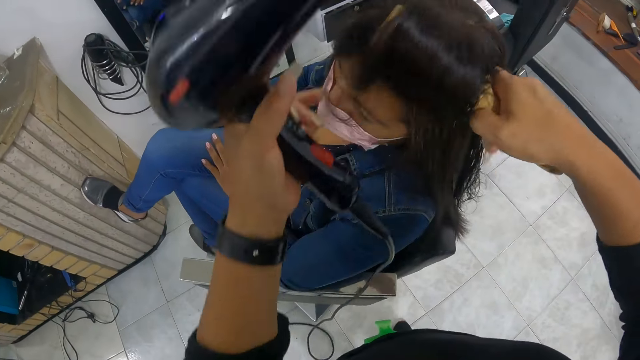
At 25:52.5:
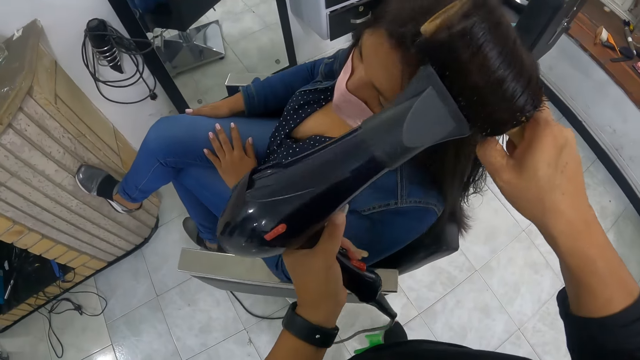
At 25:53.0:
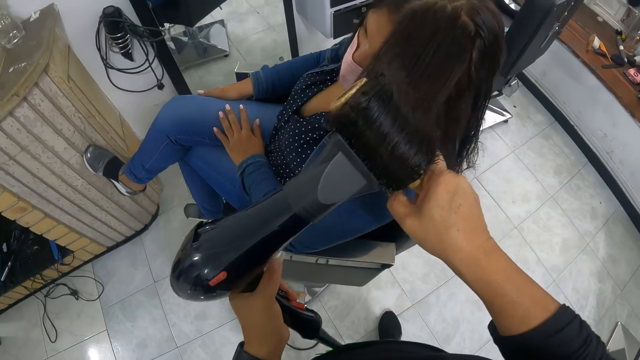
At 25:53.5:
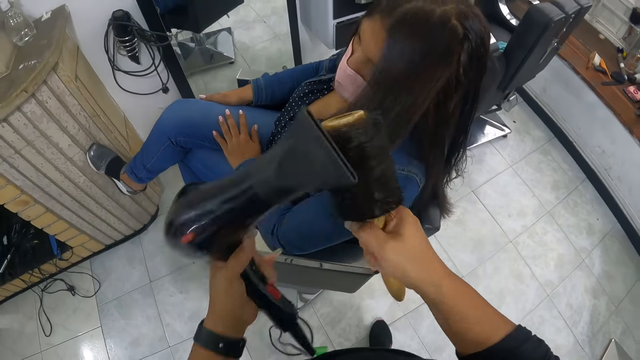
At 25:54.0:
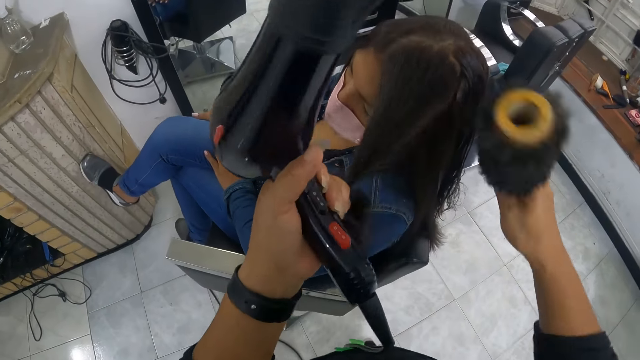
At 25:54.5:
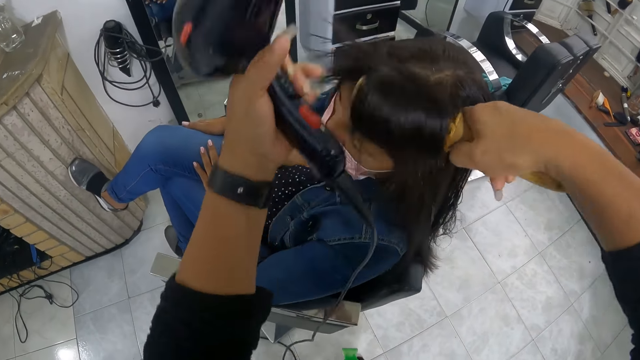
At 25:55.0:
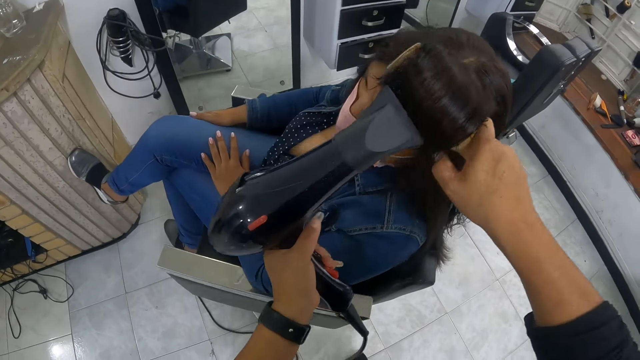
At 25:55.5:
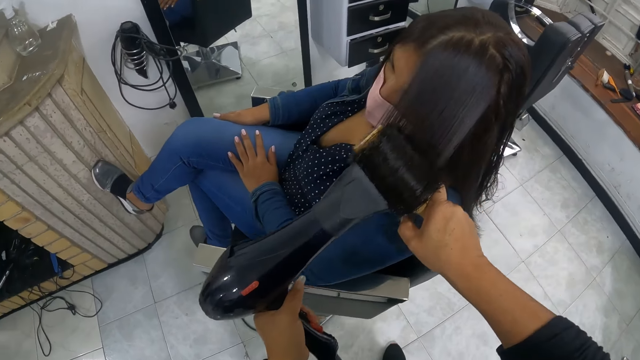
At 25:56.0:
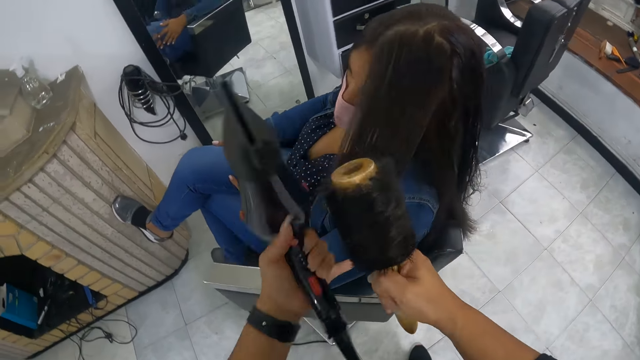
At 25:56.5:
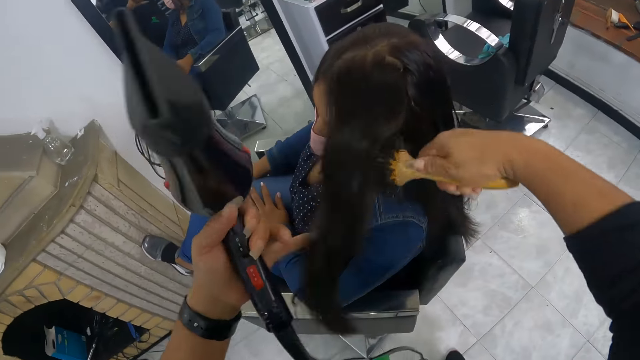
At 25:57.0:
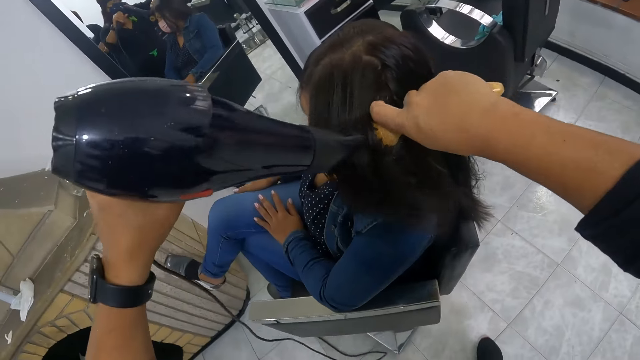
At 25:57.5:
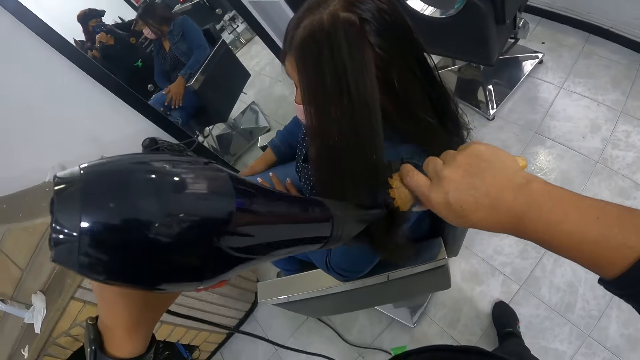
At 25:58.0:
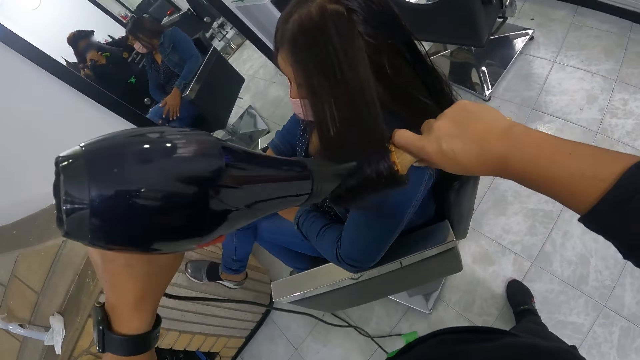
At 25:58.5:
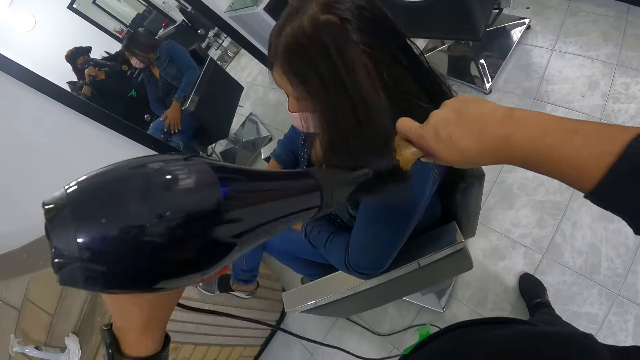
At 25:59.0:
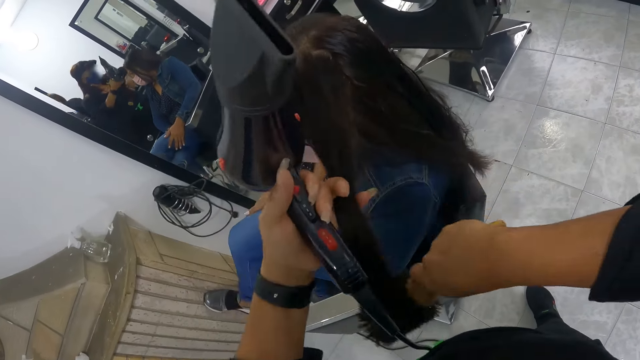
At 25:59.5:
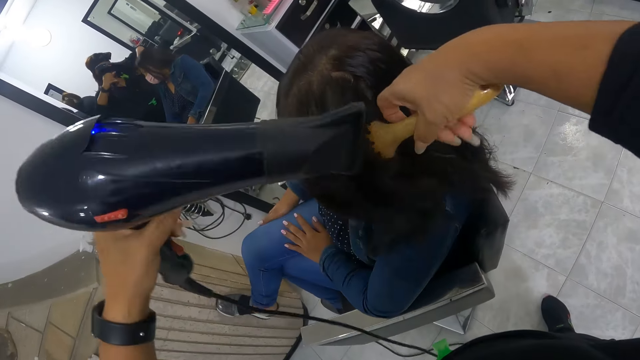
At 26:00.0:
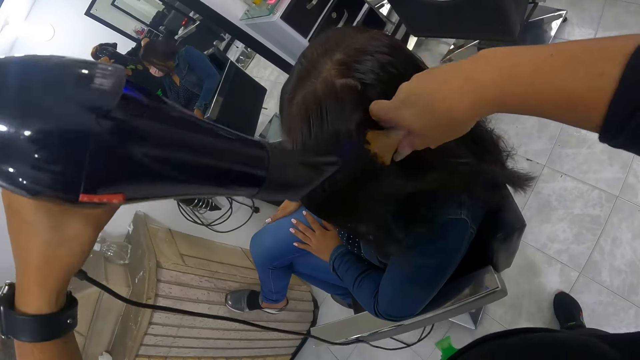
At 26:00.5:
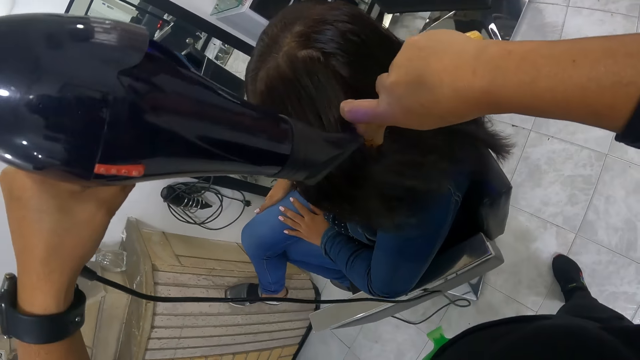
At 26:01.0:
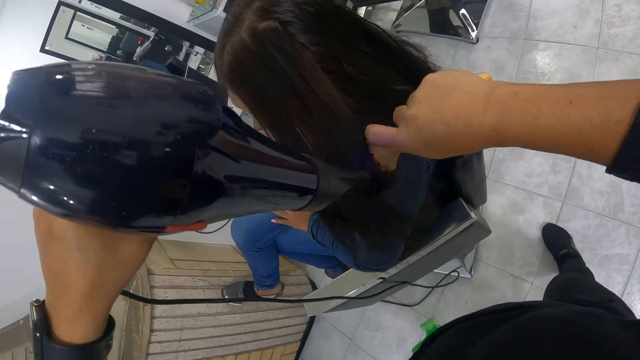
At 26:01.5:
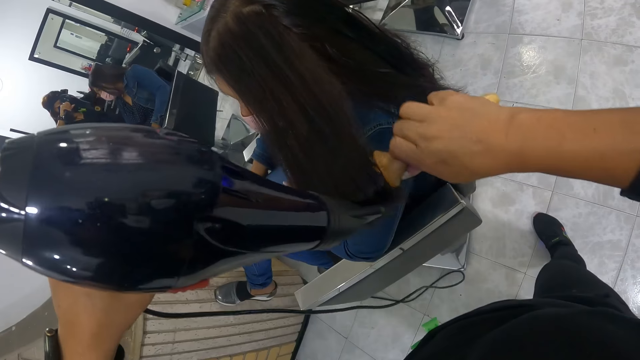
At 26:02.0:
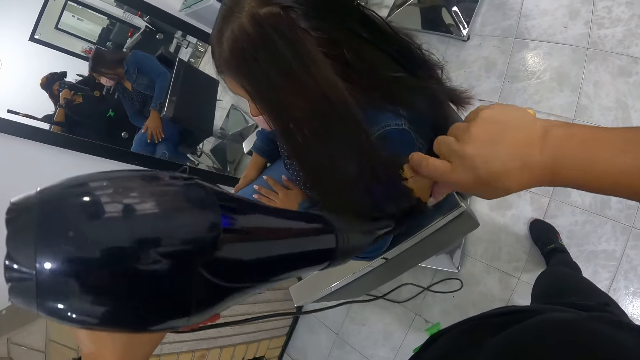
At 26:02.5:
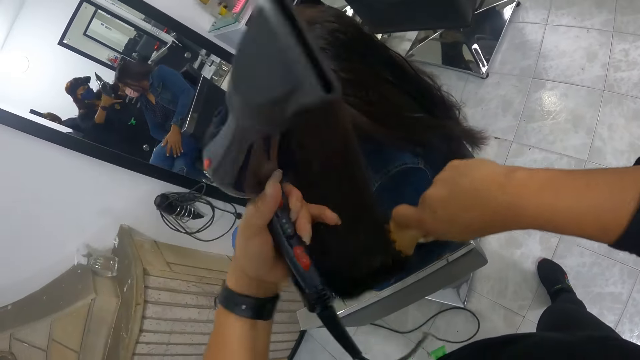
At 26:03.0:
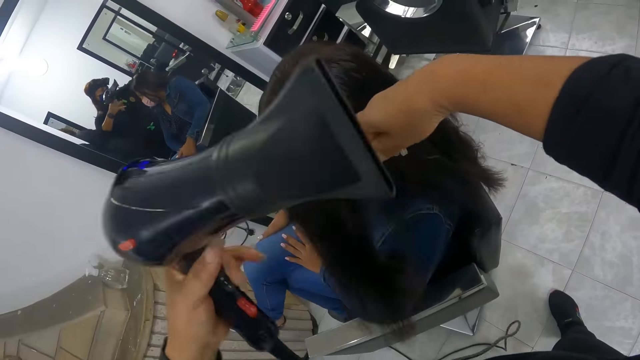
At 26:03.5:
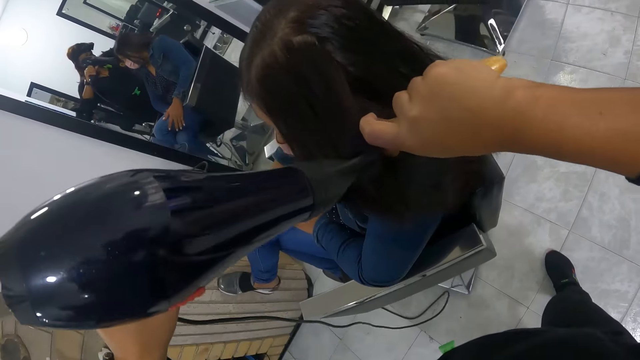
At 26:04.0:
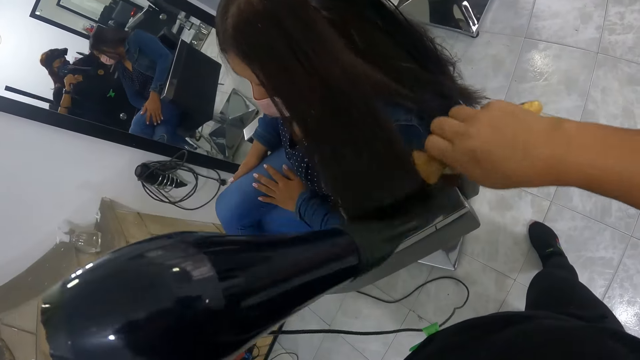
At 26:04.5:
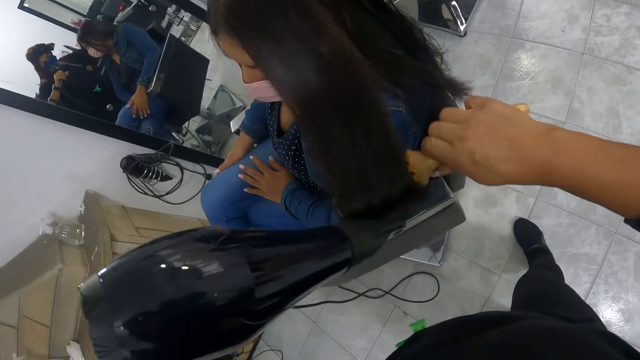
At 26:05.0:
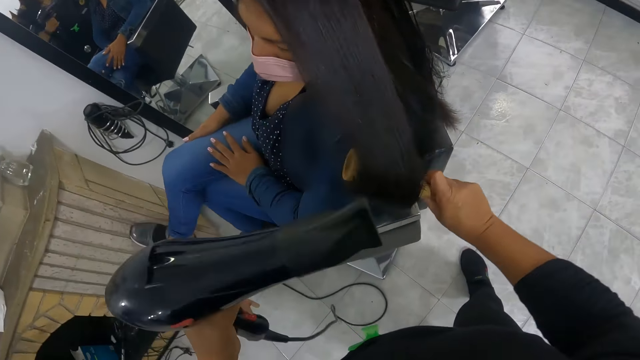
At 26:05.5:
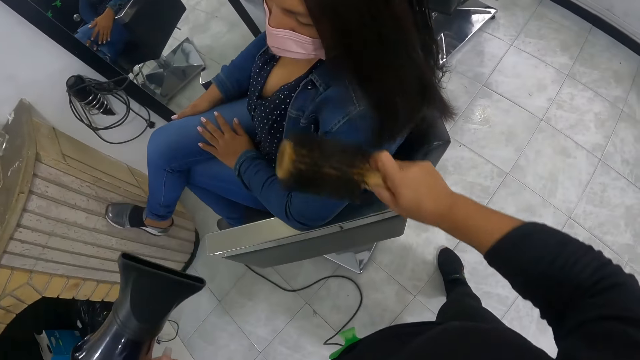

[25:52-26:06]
The camera wearer combs the woman's hair with the hair roller comb in her right hand and the hairdryer in her left hand. She rolls the woman's hair with the roller brush in her right hand. She combs the woman's hair with the hair roller comb in her right hand and the hairdryer in her left hand. She adjusts the woman's hair with her left hand. She combs the woman's hair with the hair roller comb in her right hand and the hairdryer in her left hand. She adjusts the woman's hair with her left hand. She combs the woman's hair with the hair roller comb in her right hand and the hairdryer in her left hand. She adjusts the woman's hair with her left hand. She combs the woman's hair with the hair roller comb in her right hand and the hairdryer in her left hand.

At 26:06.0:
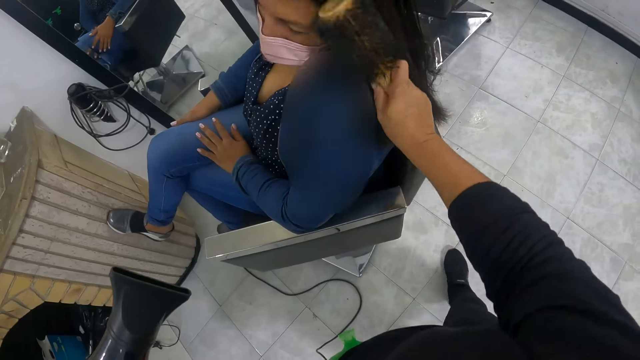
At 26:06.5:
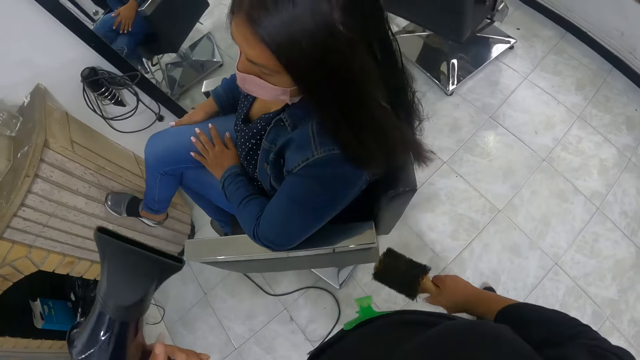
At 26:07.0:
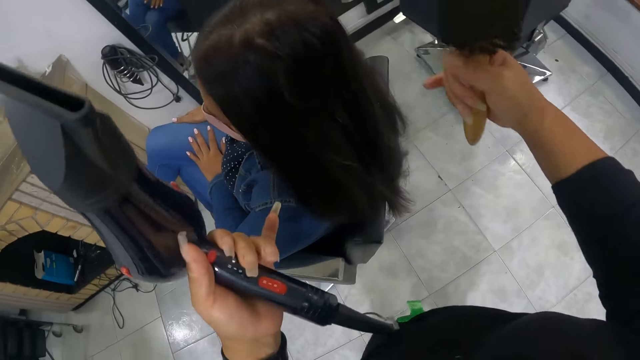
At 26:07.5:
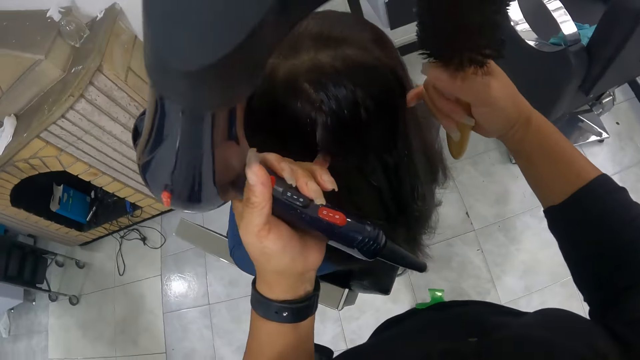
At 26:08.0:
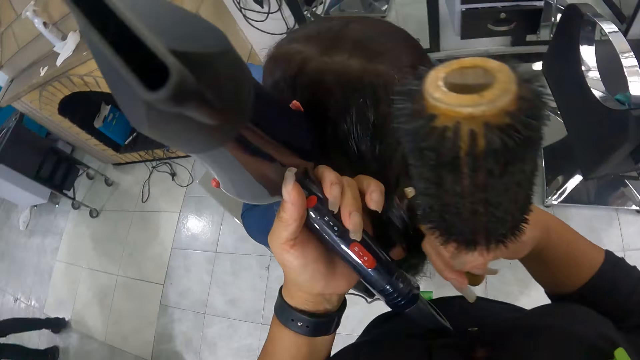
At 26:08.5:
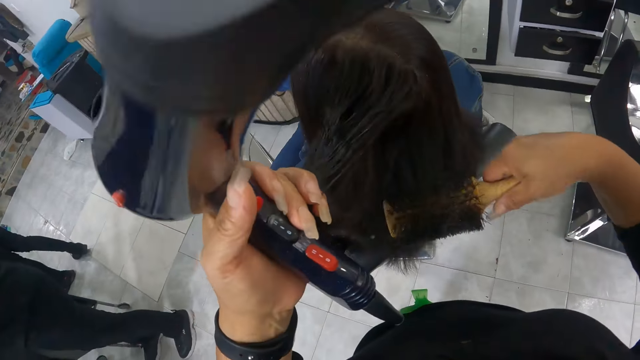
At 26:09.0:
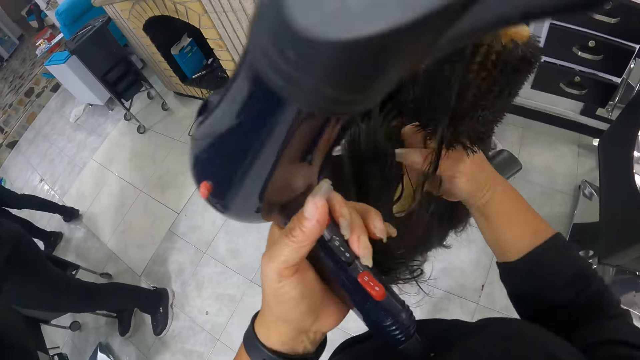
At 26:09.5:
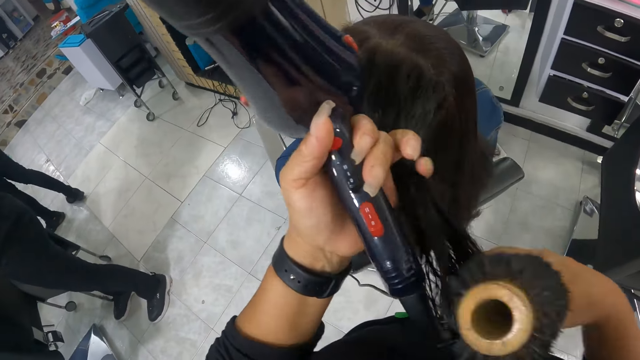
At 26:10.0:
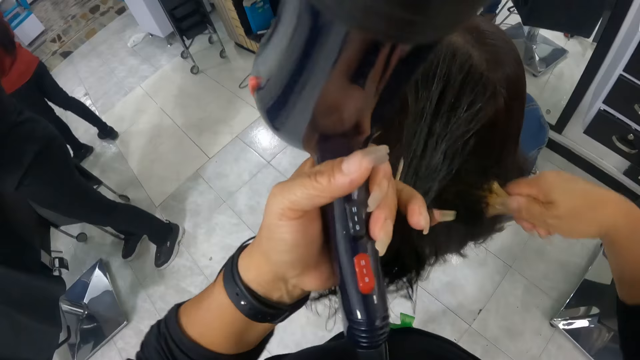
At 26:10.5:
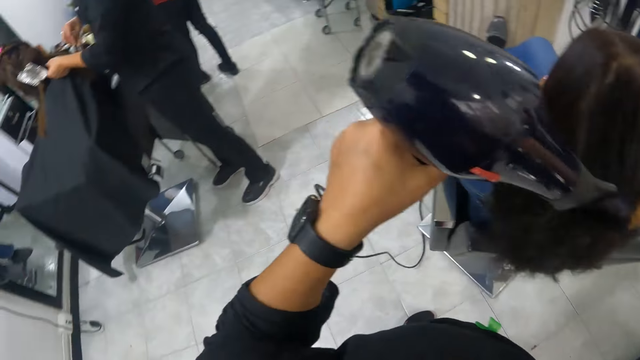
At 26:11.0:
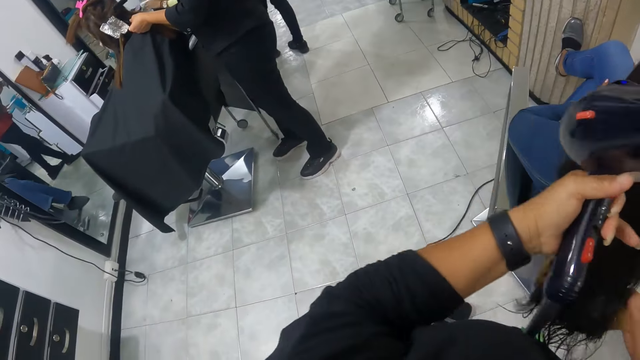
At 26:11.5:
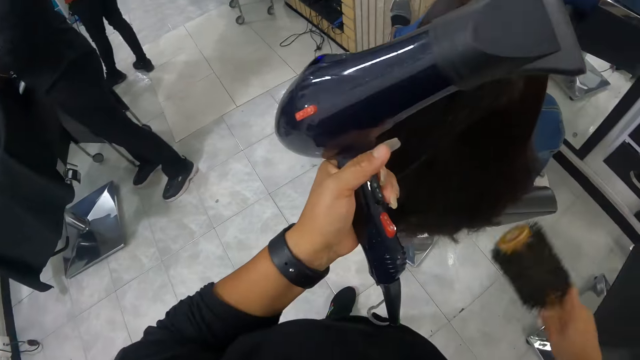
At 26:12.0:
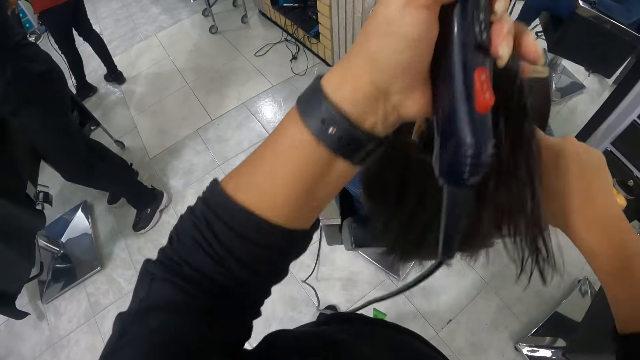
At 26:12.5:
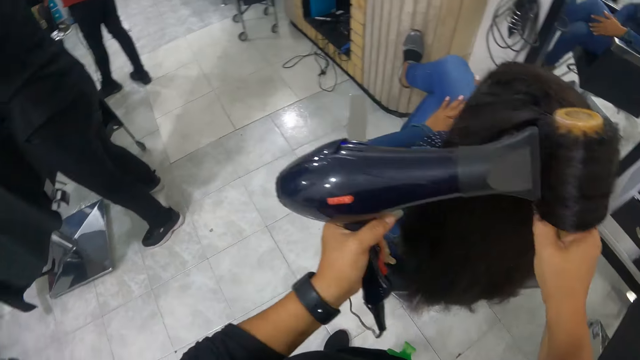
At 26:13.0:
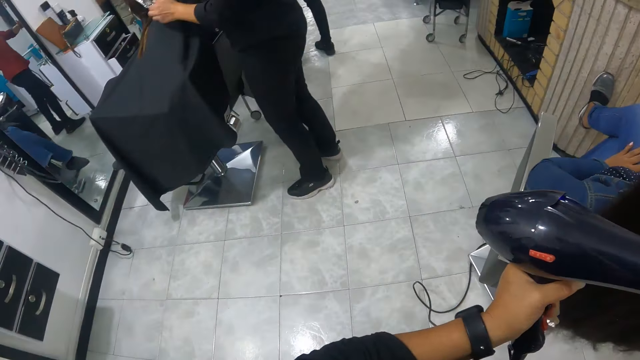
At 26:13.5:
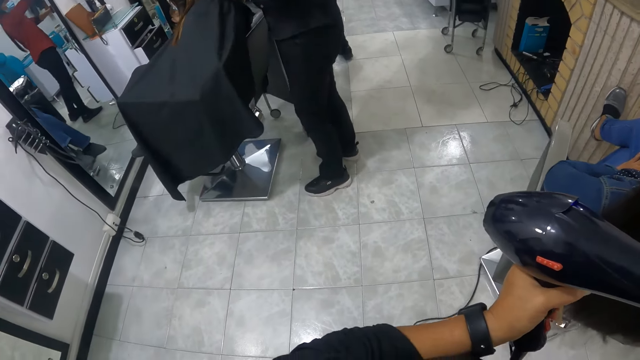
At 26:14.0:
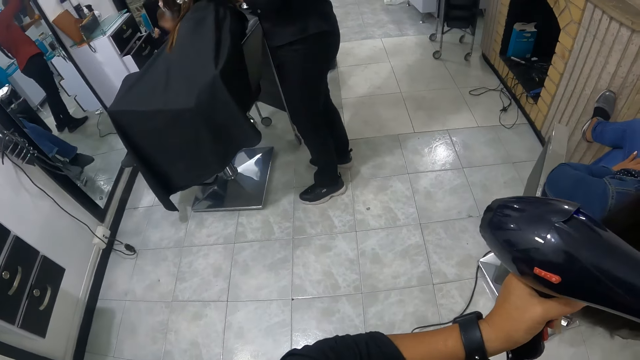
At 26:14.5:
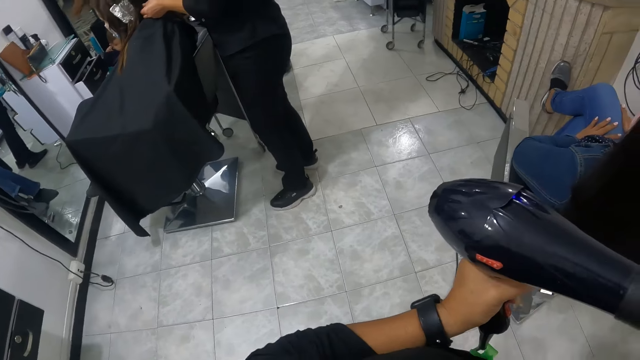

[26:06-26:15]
The camera wearer combs the woman's hair with the hair roller comb in her right hand. She adjusts the woman's hair with both hands. She rolls the woman's hair with the roller brush in her right hand. She combs the woman's hair with the hair roller comb in her right hand and the hairdryer in her left hand.
